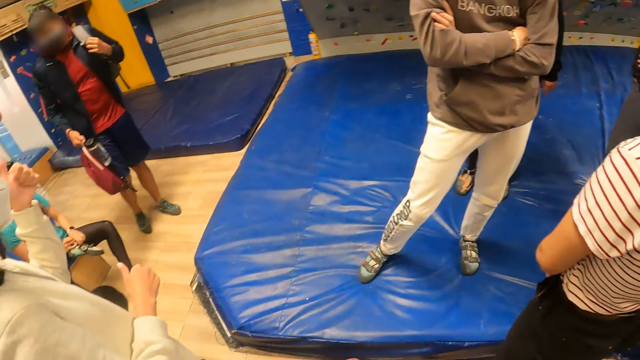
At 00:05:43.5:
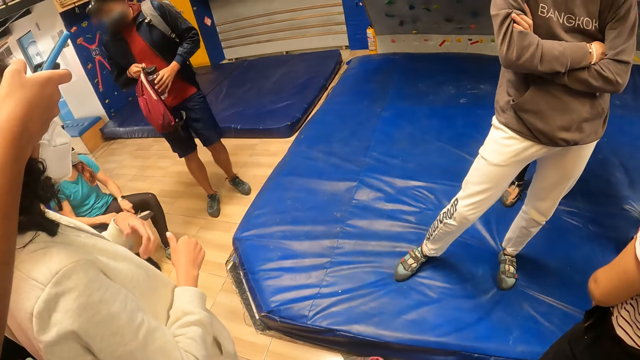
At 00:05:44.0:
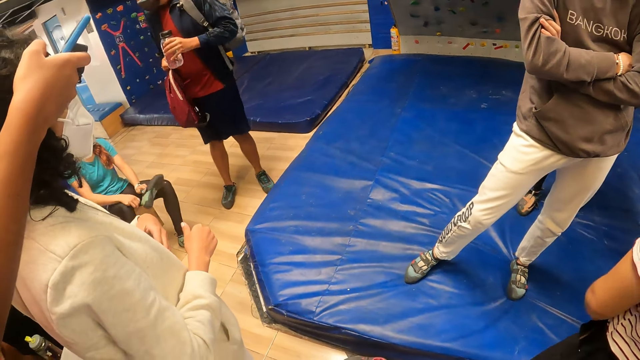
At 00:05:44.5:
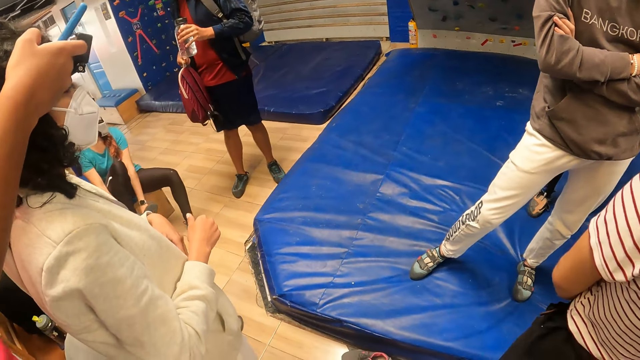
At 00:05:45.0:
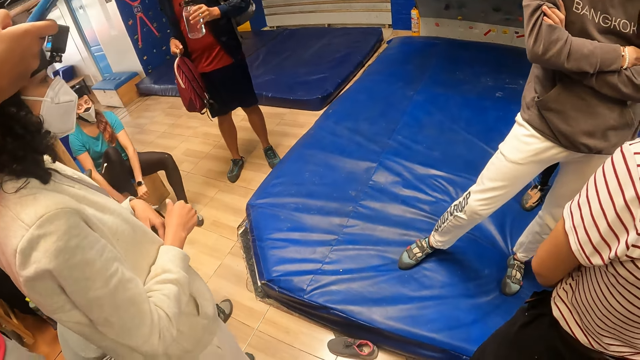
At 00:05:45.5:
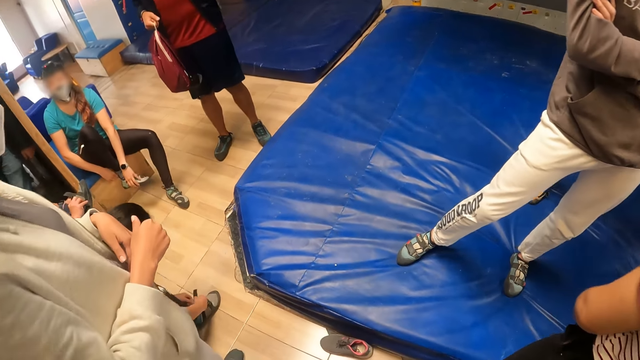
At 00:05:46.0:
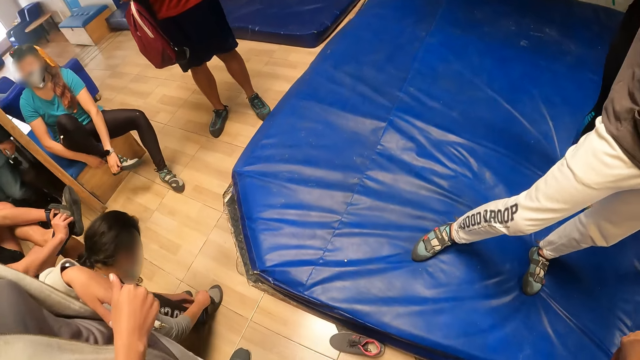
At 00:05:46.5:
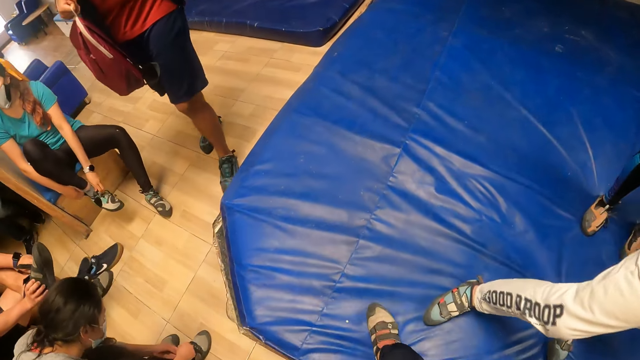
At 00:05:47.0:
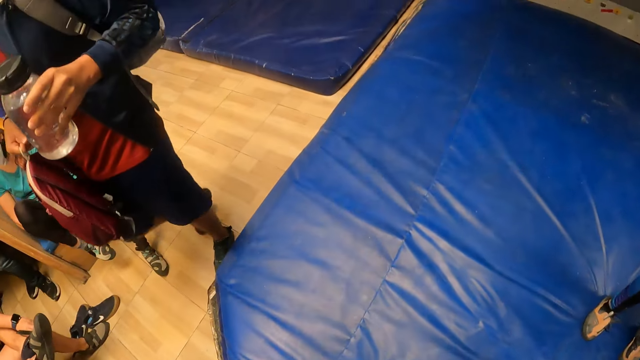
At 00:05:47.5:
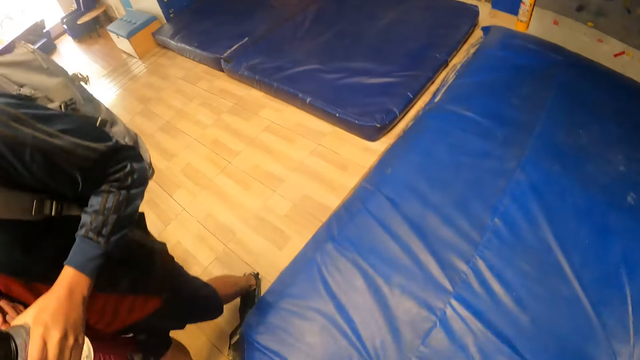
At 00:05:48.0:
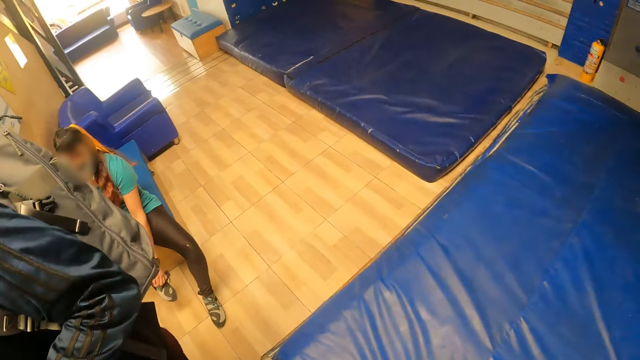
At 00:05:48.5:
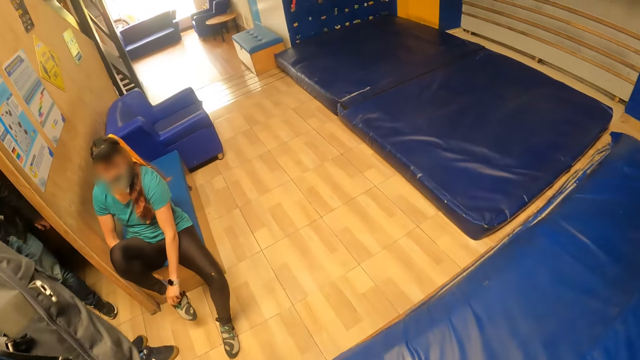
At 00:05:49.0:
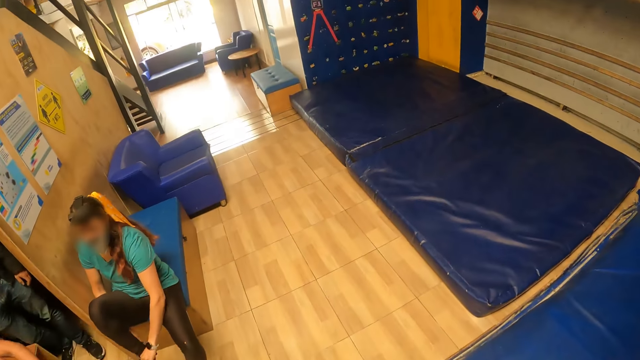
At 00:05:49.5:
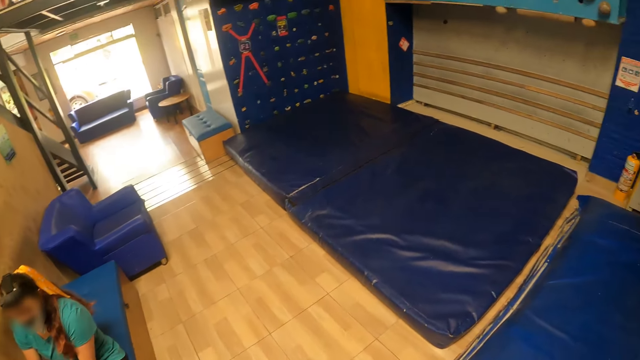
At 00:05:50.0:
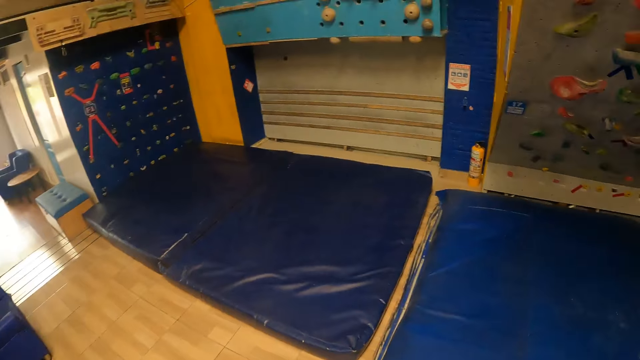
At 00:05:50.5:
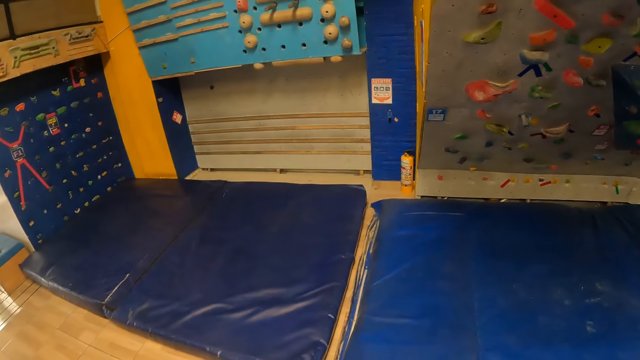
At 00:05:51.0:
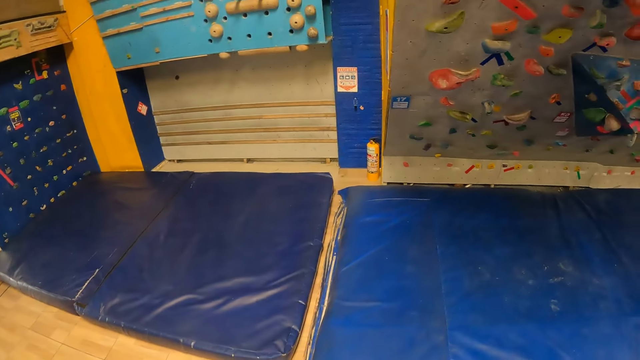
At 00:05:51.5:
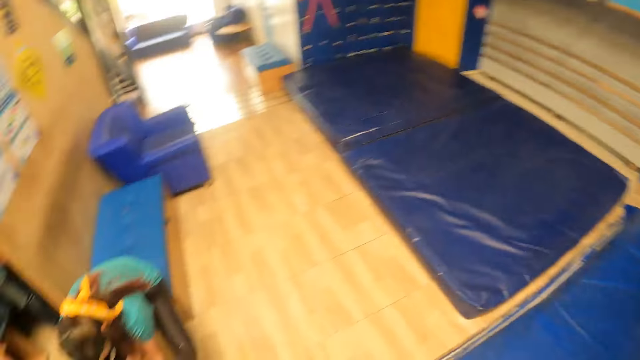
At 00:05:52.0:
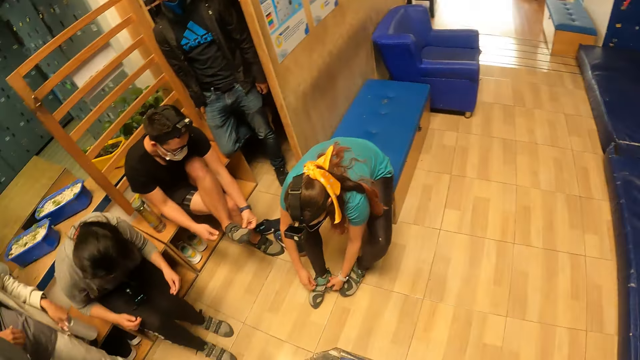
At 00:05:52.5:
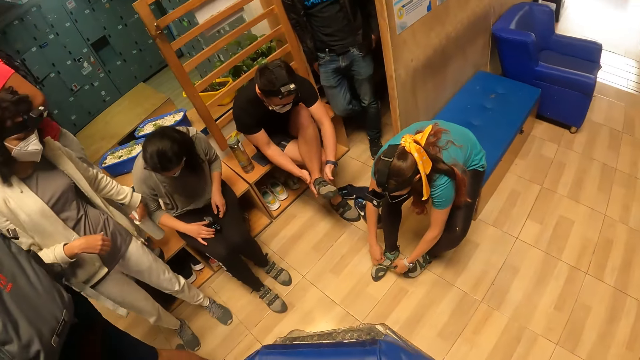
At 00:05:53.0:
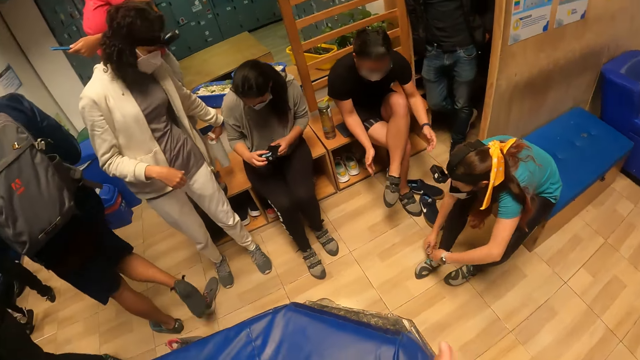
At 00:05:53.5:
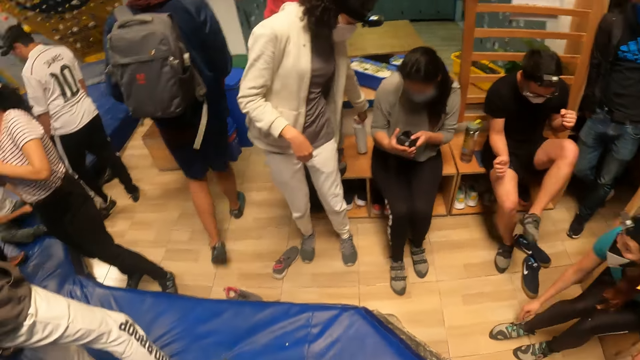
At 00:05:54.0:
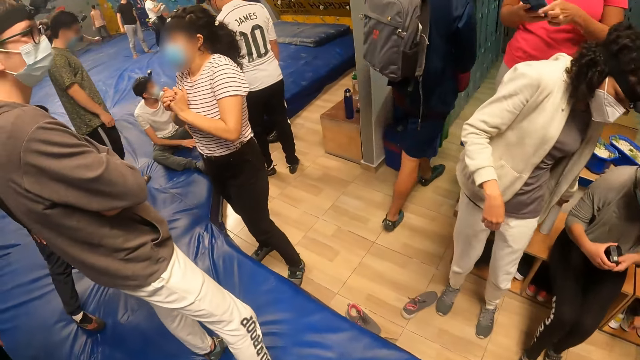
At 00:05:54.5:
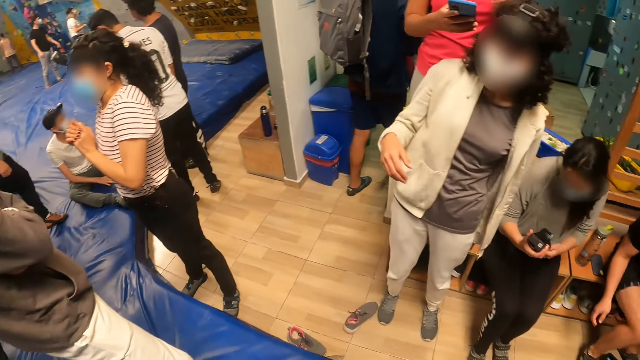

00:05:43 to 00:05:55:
A woman operates the phone with her right hand. Another woman wears a shoe on her right leg with both hands. The camera wearer walks. They look around. A man adjusts a shoe in his leg with both hands. Another woman picks up a camera head strap from her legs with both hands. Another woman drops a flask on a chair with her left hand.

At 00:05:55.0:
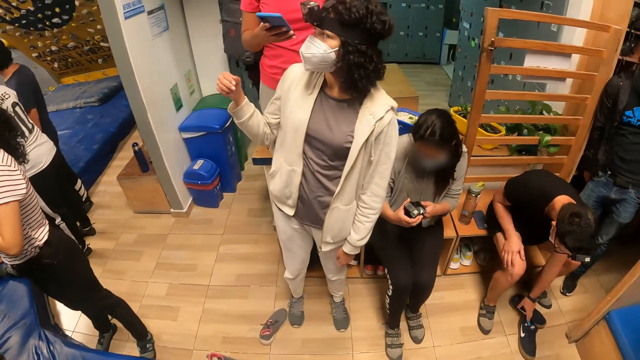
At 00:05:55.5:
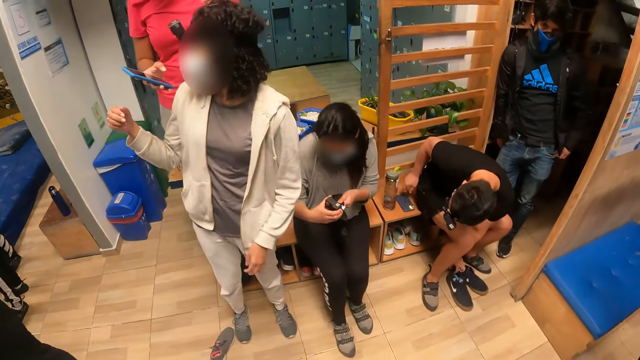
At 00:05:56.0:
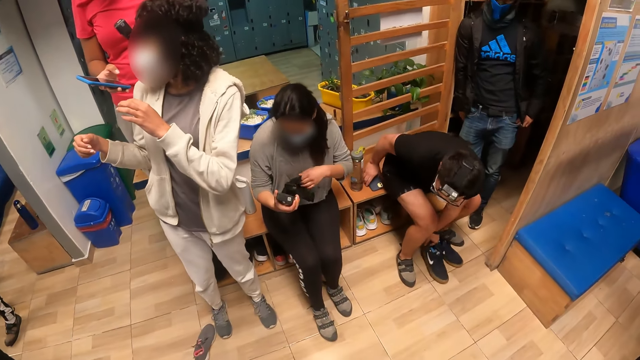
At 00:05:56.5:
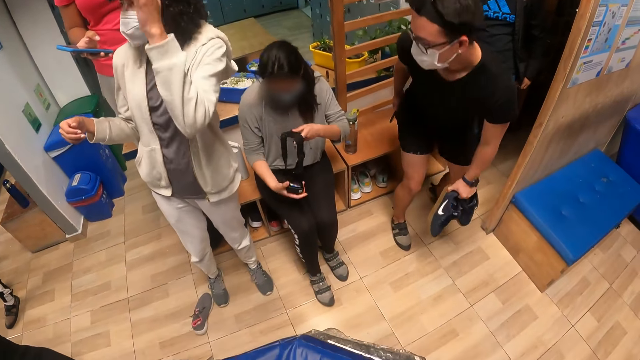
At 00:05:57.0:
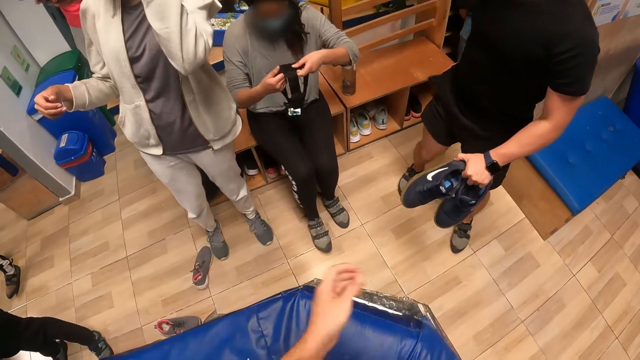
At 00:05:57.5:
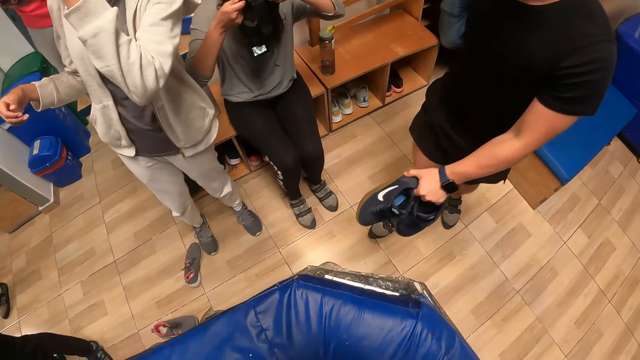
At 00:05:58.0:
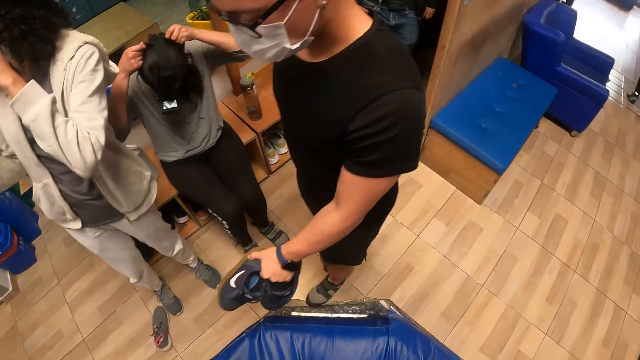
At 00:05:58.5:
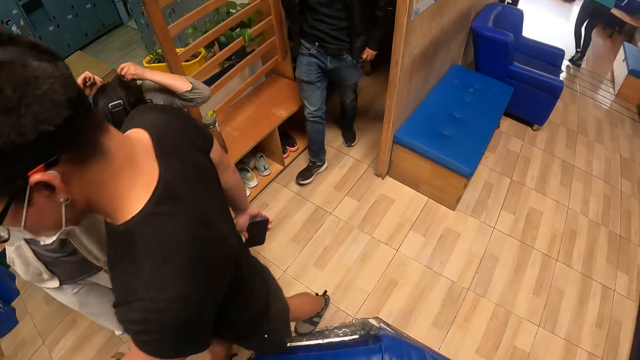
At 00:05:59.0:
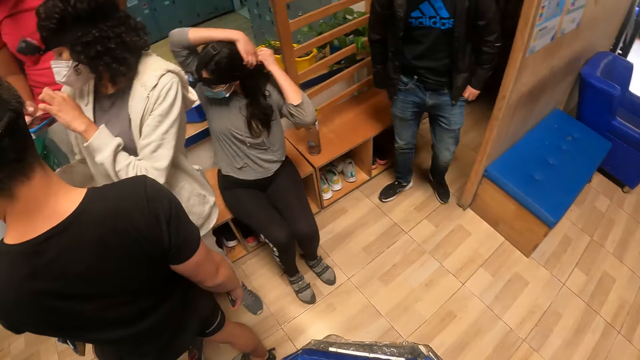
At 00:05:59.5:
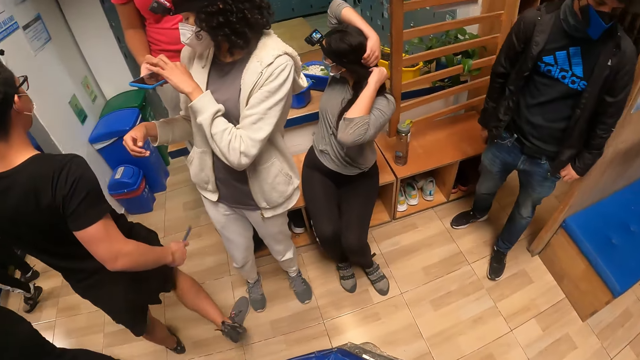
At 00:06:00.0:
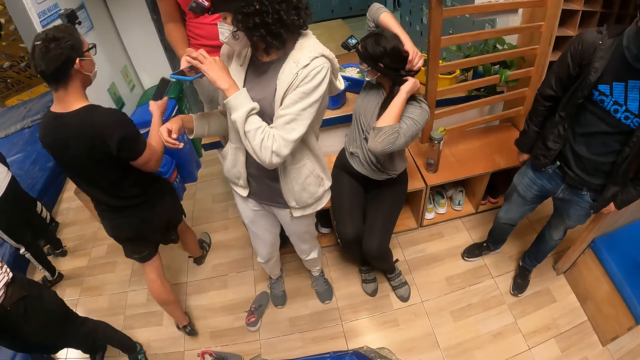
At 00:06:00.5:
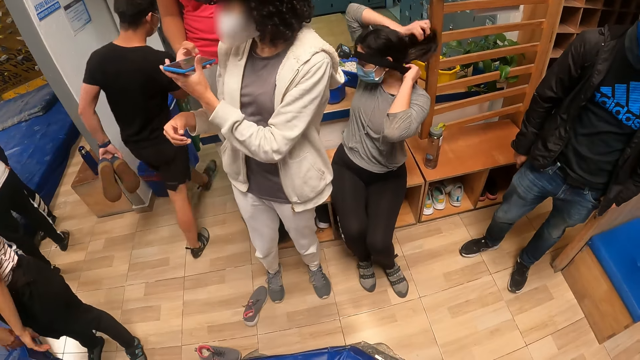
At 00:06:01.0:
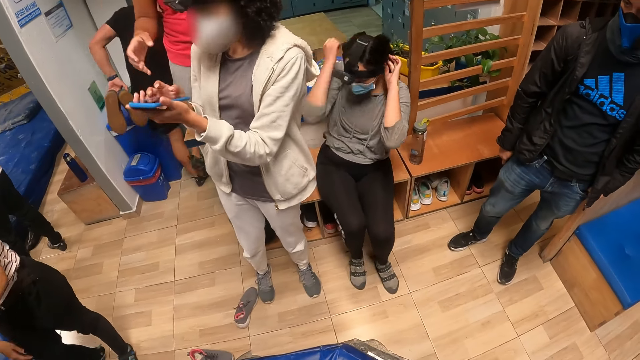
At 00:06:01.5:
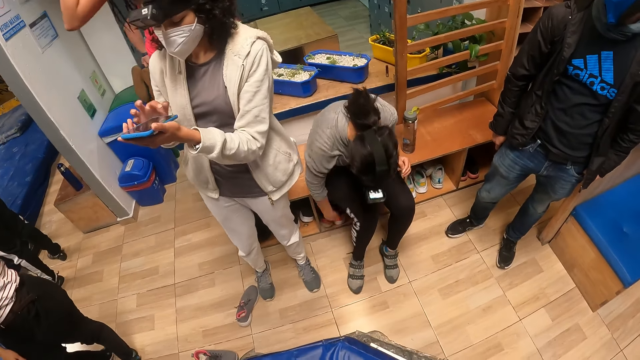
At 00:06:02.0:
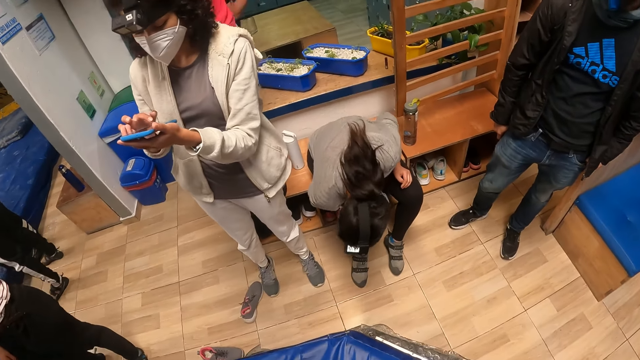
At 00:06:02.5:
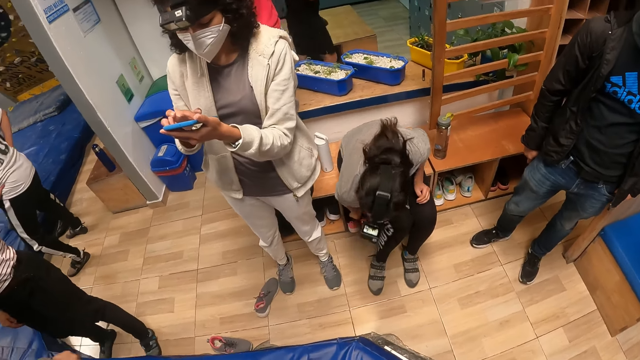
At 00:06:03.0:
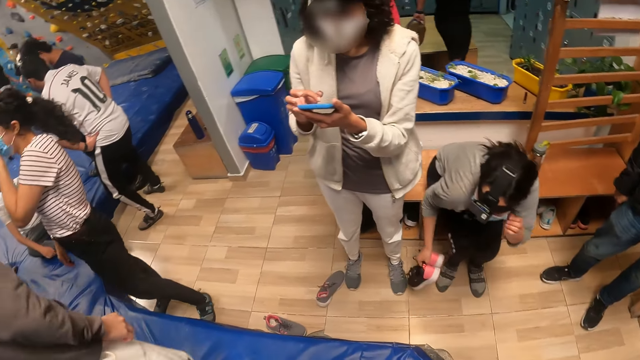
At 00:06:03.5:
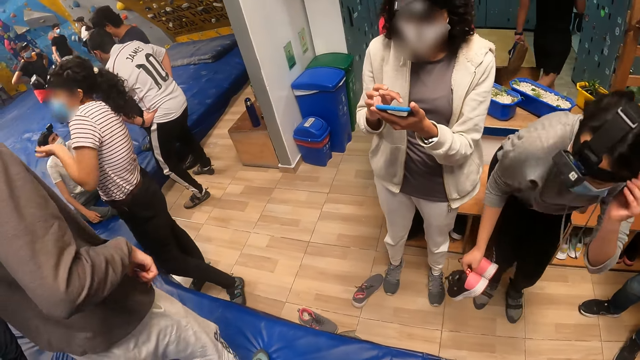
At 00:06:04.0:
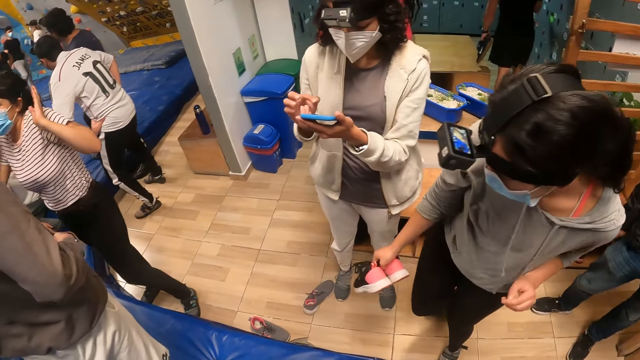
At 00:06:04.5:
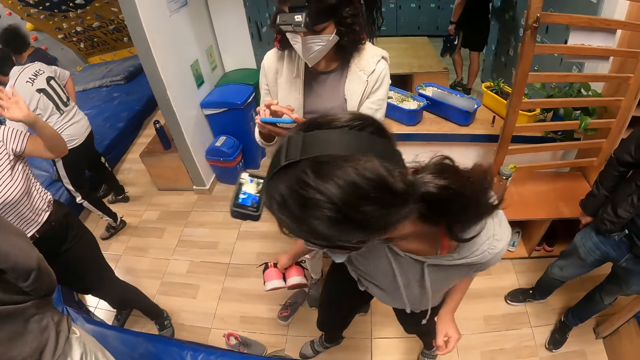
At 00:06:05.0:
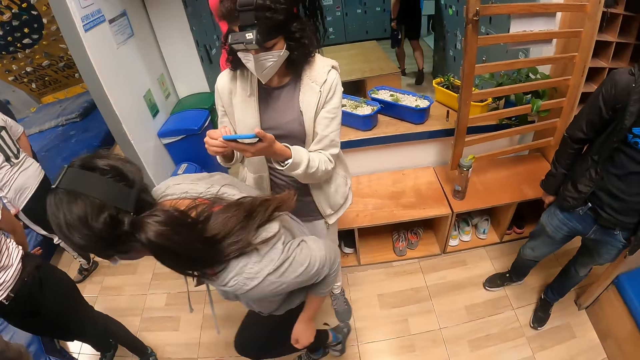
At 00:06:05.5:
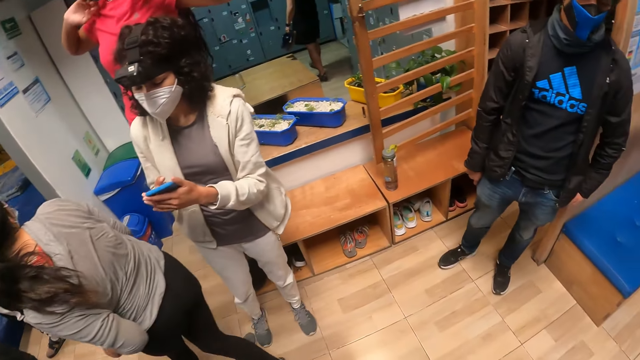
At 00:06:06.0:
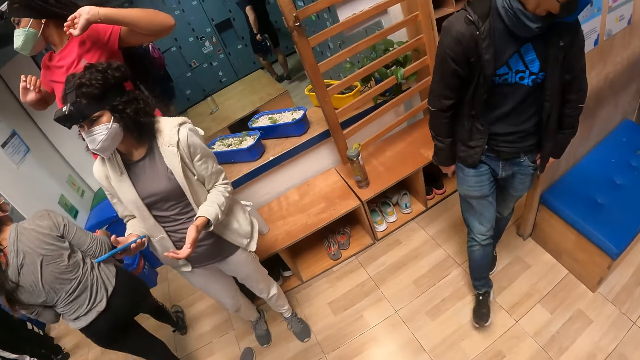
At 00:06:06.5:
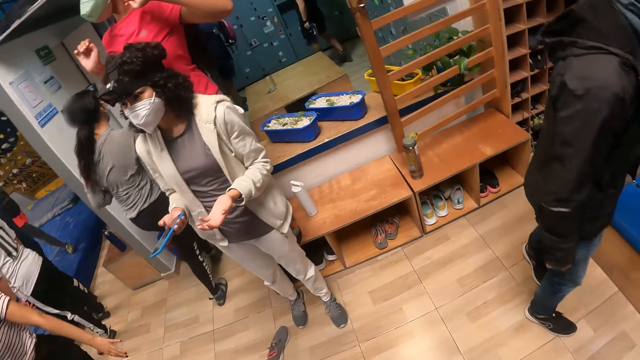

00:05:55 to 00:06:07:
The man picks up a pair of shoes from a tiled floor with his left hand. He picks up a phone from a chair with his right hand. A woman wears the camera head strap on her head with both hands. Another woman operates the phone in a third woman's right hand with her left hand. The second woman receives the phone from the third woman with her left hand. She operates the phone with both hands. The first woman picks up a pair of shoes under a chair with her right hand. She adjusts the camera head strap on her head with her left hand.
